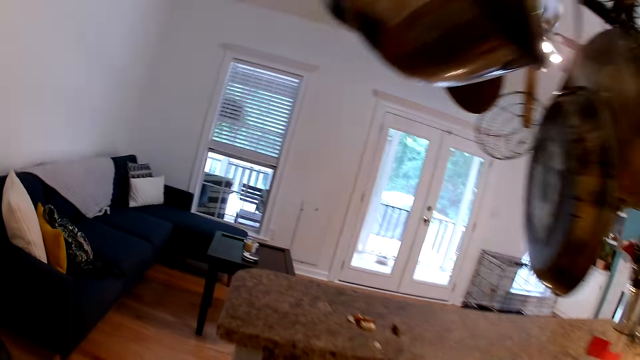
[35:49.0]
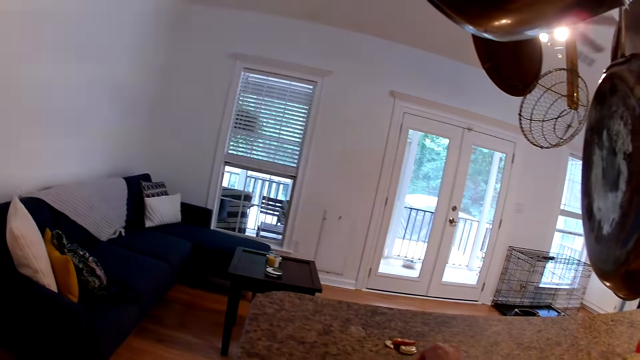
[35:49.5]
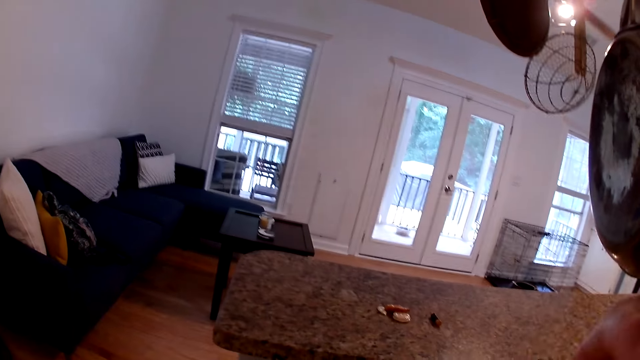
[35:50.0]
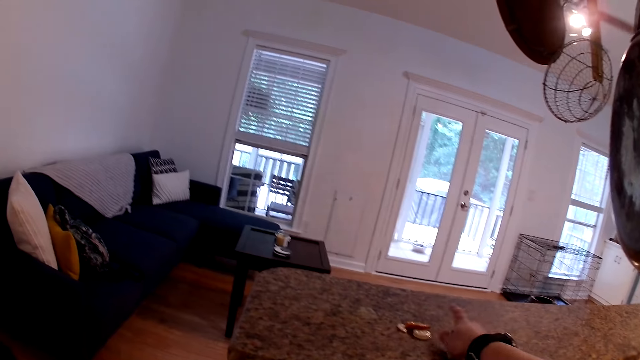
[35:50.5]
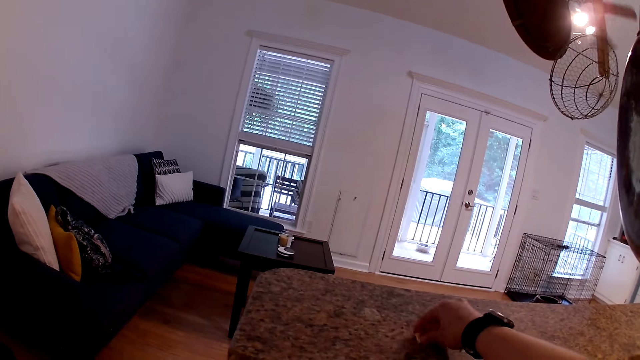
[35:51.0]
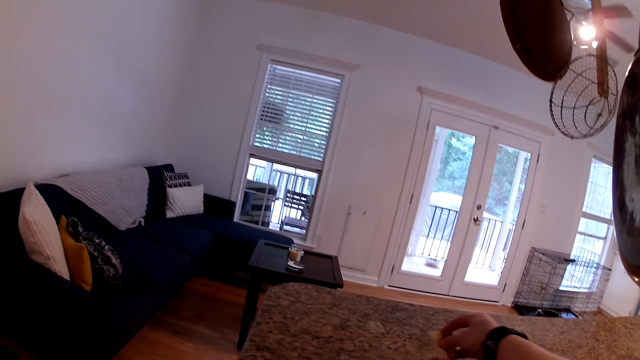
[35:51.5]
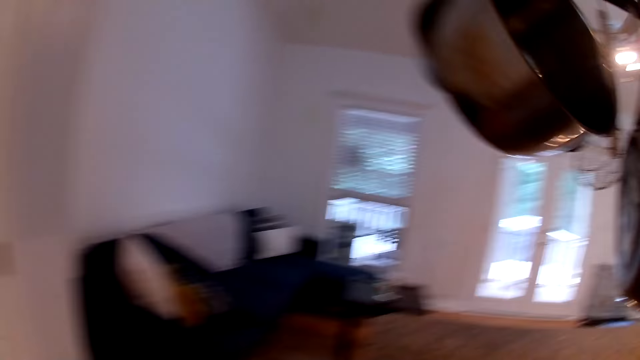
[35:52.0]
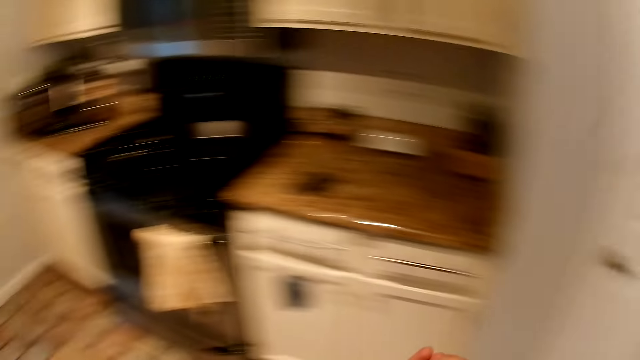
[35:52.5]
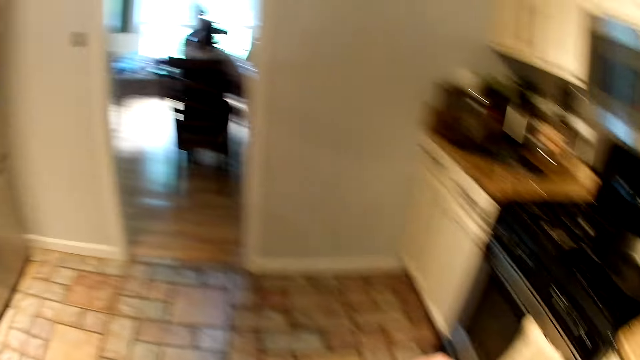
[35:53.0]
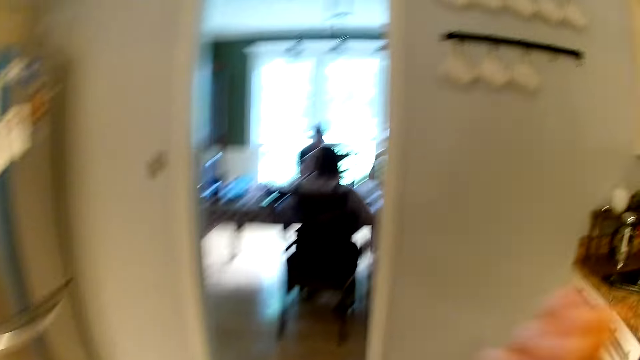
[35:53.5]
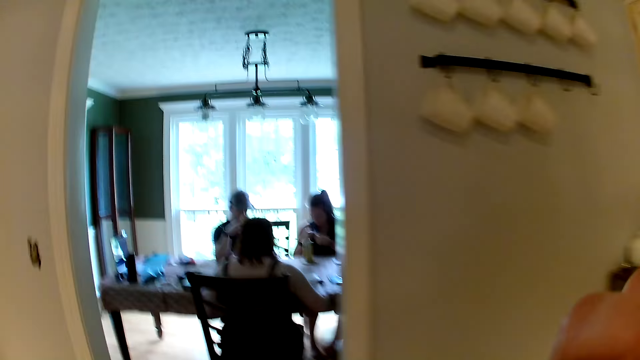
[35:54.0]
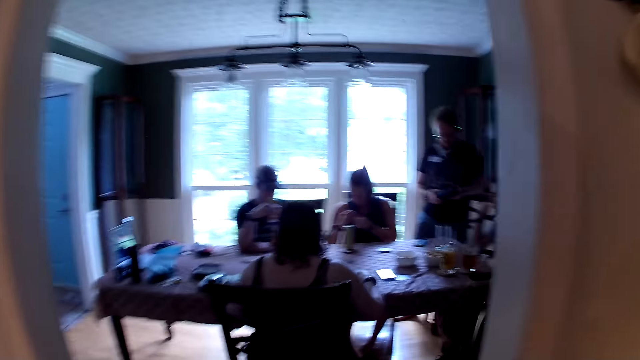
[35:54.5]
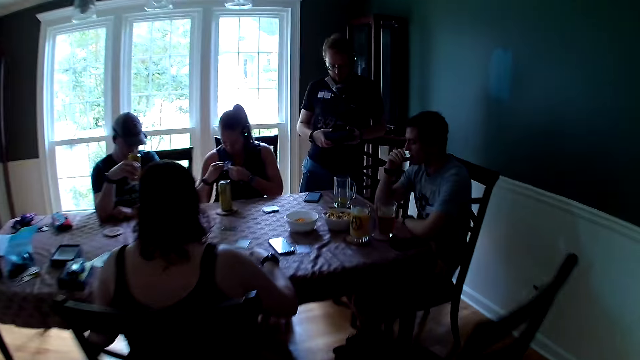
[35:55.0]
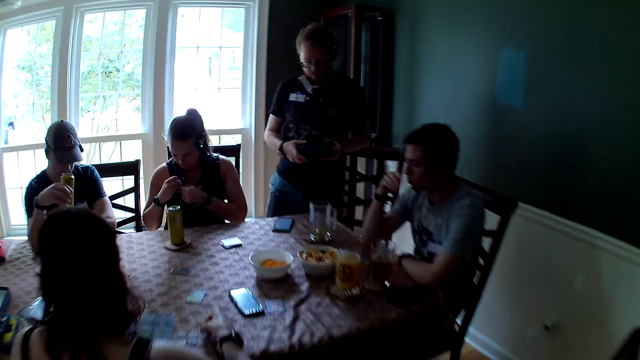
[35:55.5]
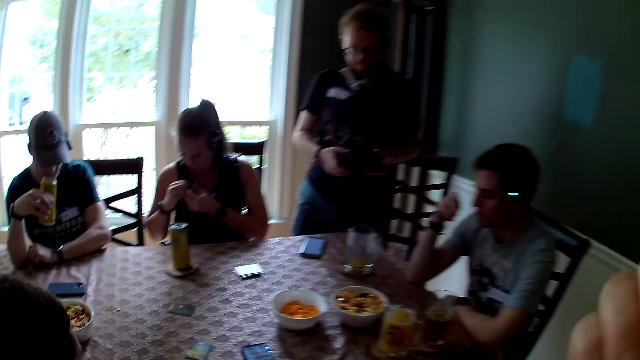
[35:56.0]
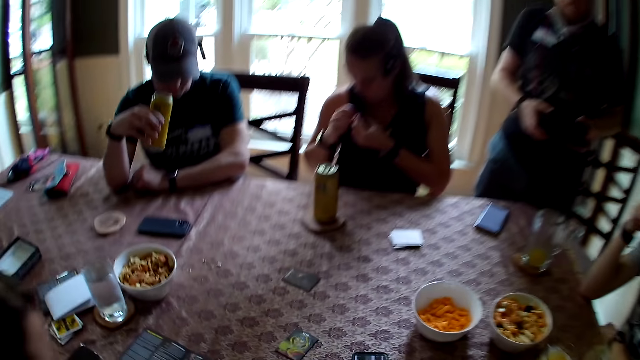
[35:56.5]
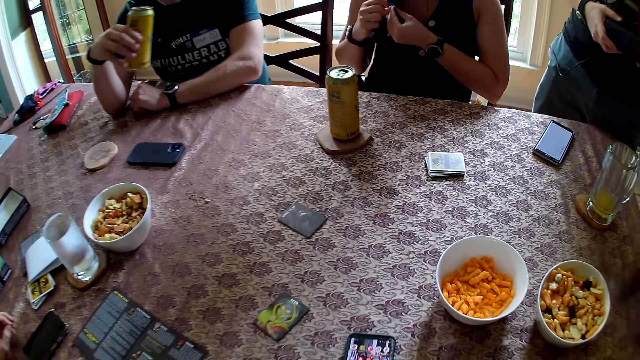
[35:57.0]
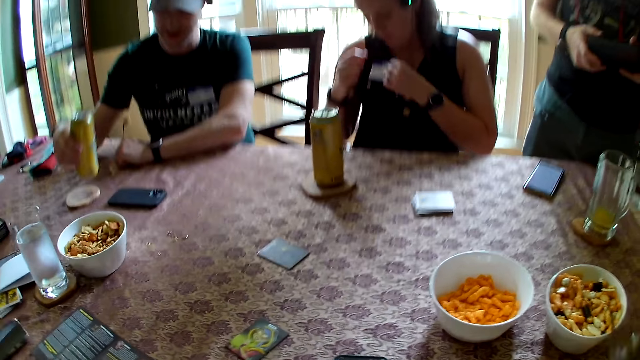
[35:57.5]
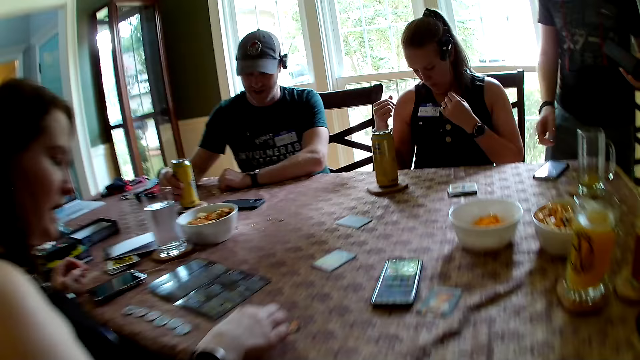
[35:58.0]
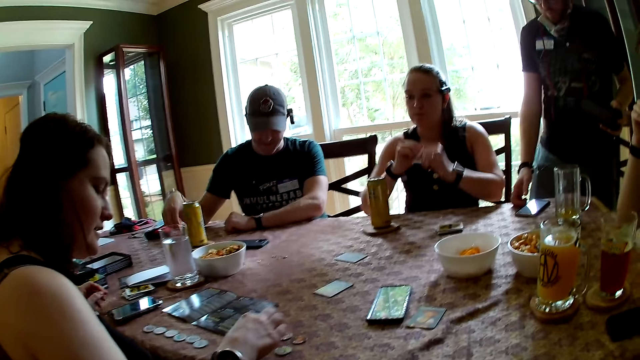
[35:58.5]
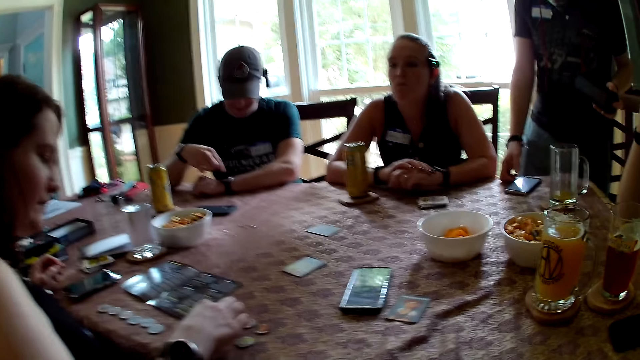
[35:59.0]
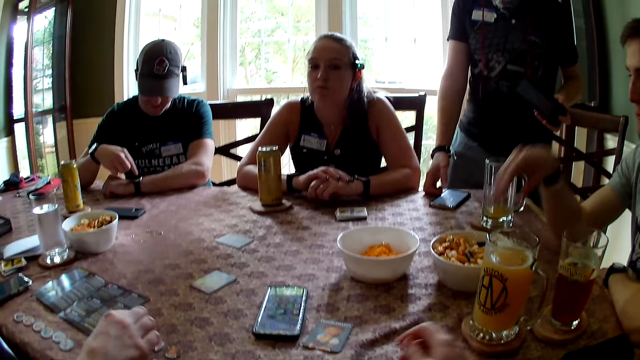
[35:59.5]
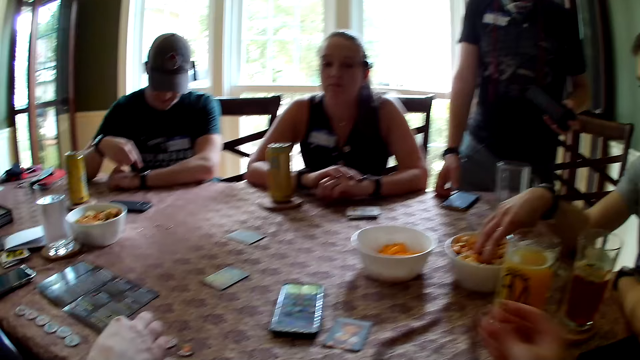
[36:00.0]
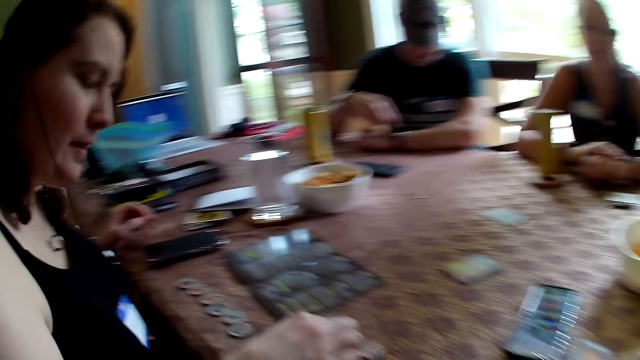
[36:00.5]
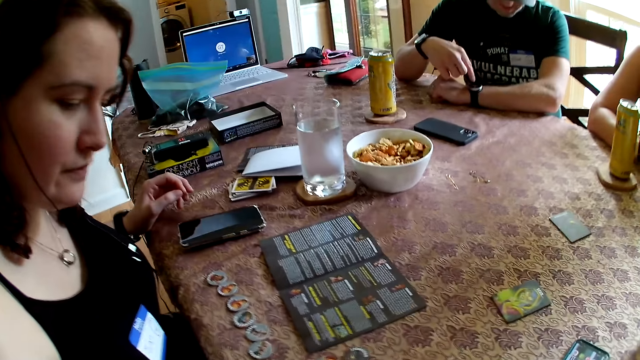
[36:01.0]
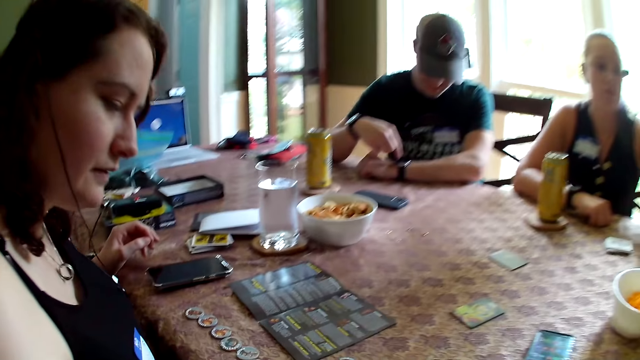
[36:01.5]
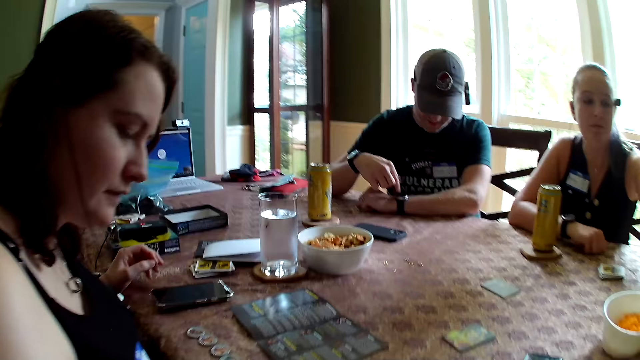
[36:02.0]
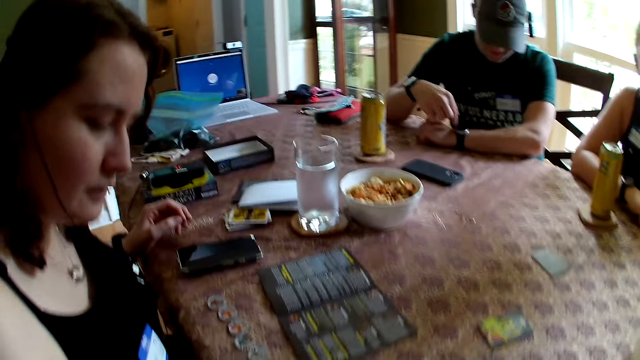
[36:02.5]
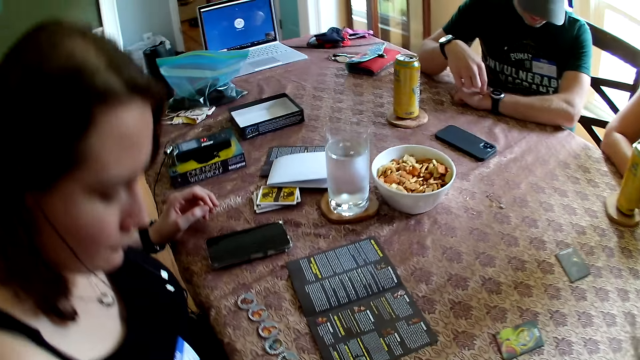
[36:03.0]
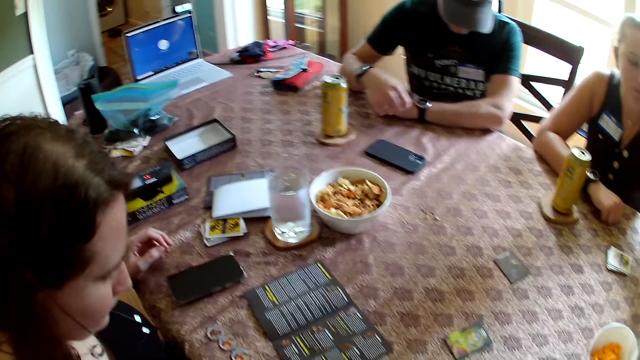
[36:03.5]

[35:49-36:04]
The camera wearer picks cookies on a kitchen slab with her right hand. She opens the tap. She walks to the dining room from the kitchen. The woman pins the tag on her dress with both hands. The camera wearer sits on the chair. The man drops the canned beer on the table with his right hand. Another man dips his right hand in the bowl of chips. The camera wearer stands.

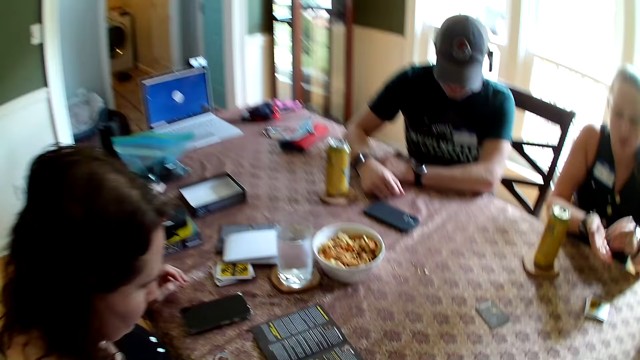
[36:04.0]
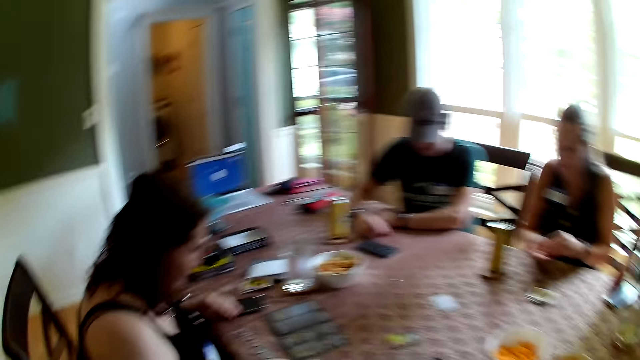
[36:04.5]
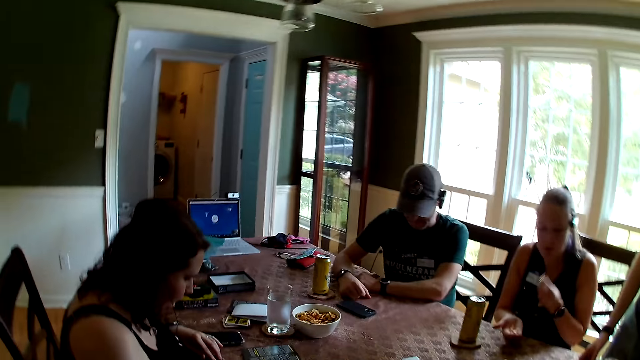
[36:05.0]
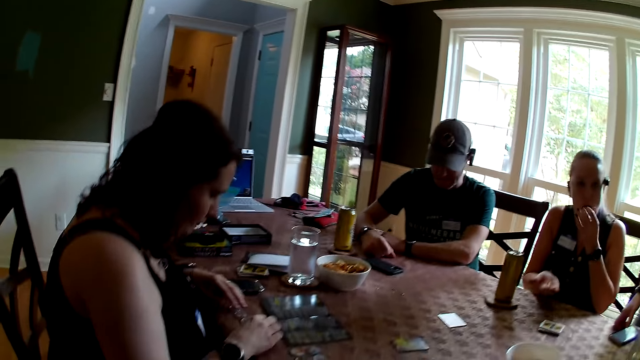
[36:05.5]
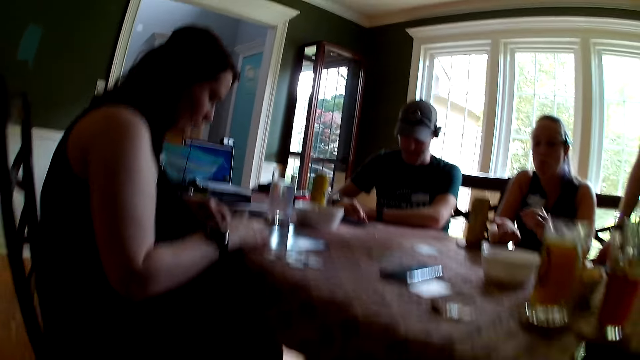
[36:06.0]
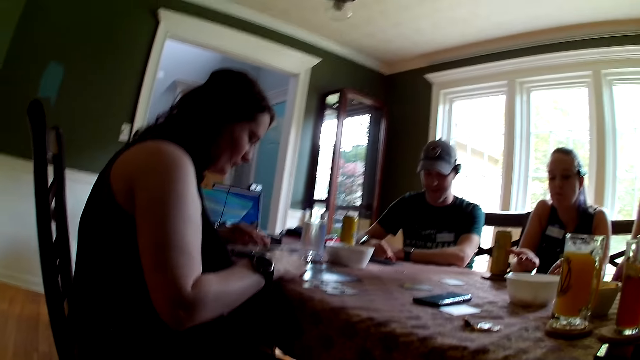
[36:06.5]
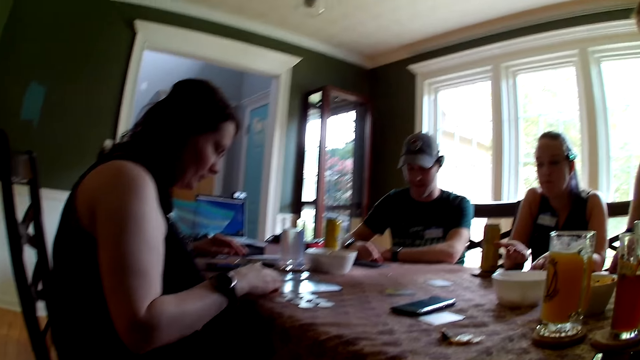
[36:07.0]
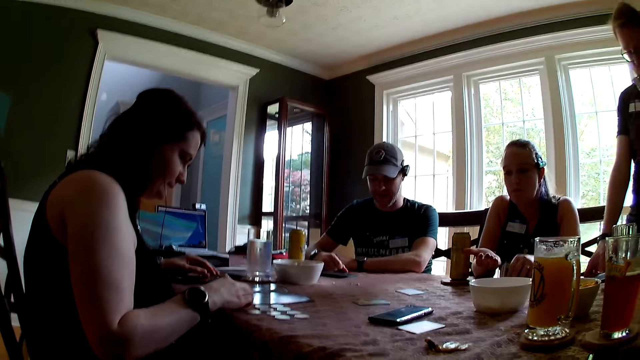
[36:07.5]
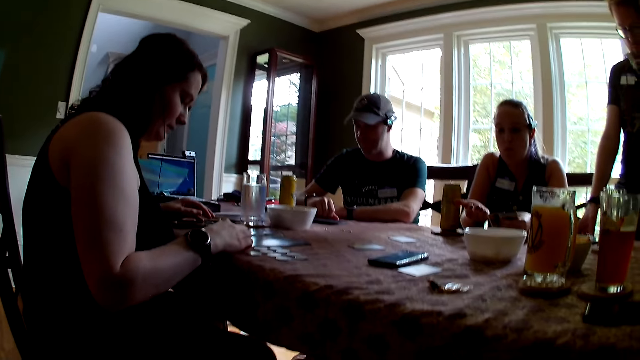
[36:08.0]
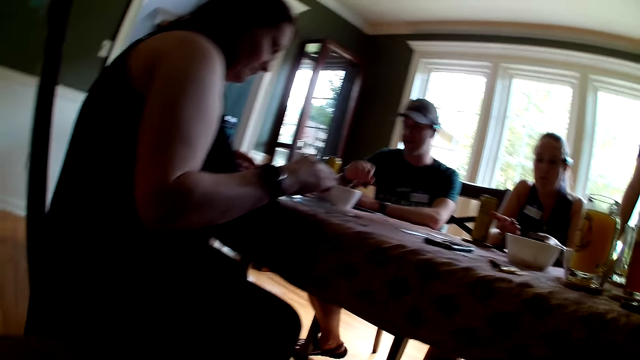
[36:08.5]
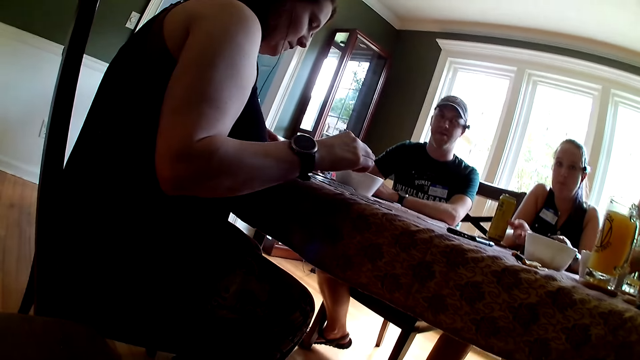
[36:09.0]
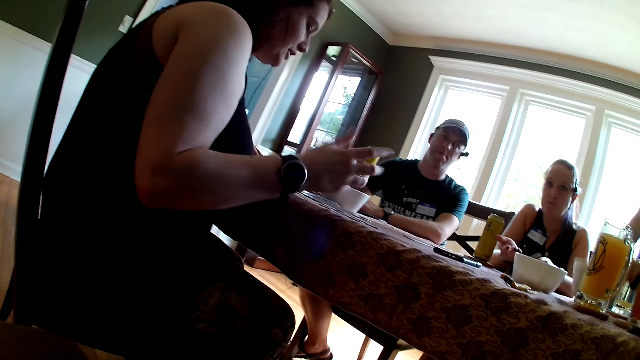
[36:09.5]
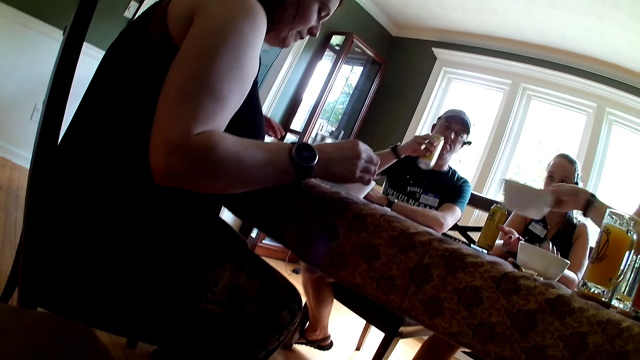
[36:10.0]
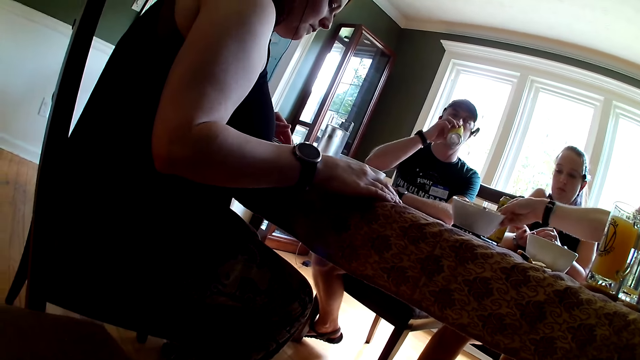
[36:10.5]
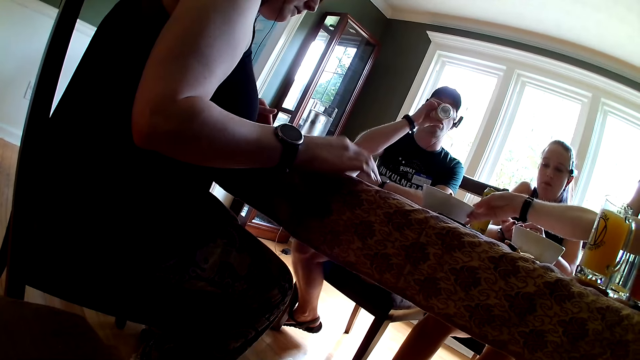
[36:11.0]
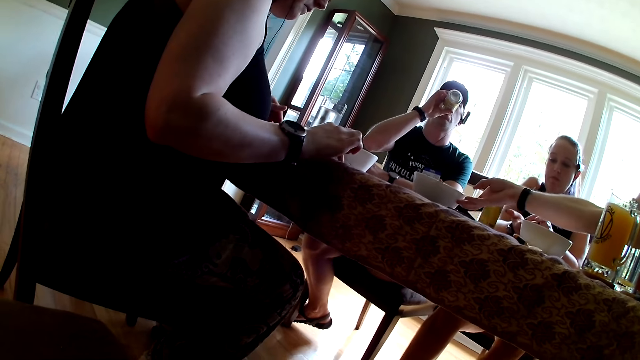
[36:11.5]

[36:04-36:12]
The woman holds chips in both hands. The camera wearer looks around. The woman eats the chips with her left hand. The man drops the plate of chips on the table with his right hand.
